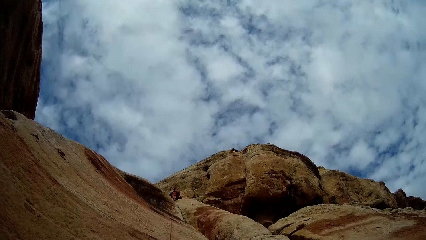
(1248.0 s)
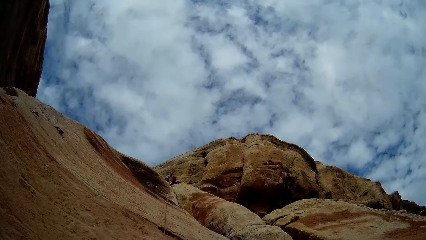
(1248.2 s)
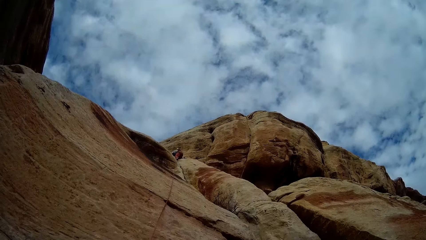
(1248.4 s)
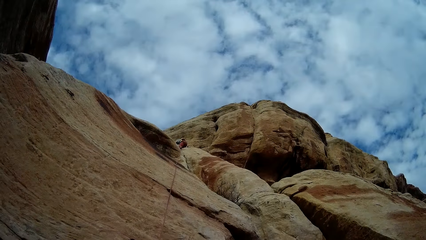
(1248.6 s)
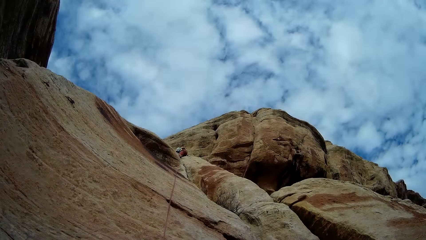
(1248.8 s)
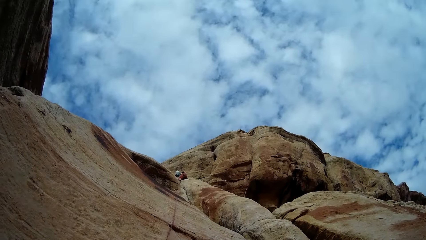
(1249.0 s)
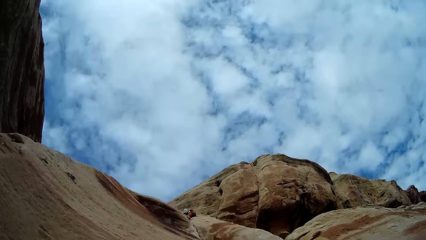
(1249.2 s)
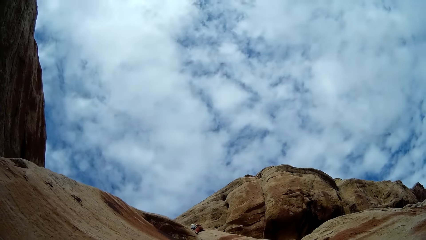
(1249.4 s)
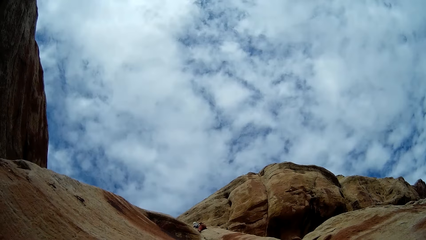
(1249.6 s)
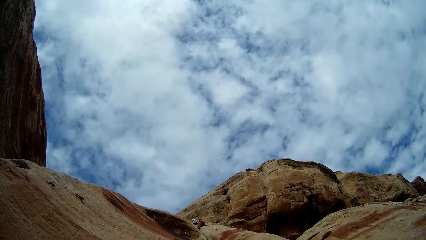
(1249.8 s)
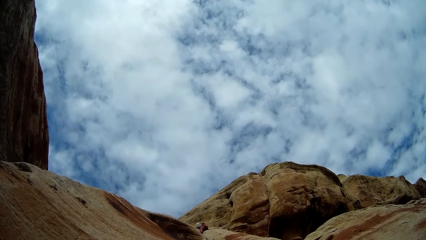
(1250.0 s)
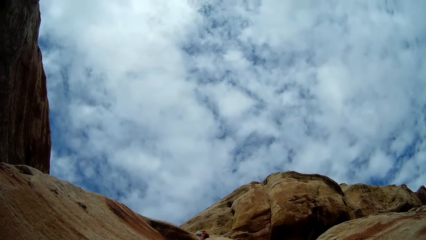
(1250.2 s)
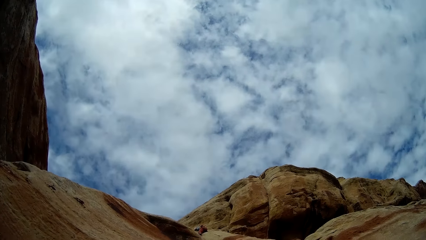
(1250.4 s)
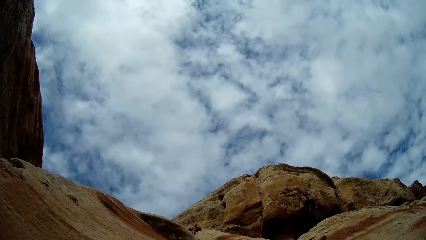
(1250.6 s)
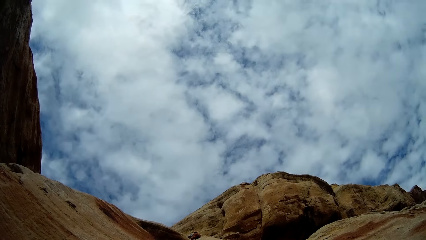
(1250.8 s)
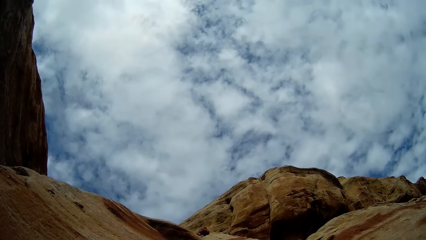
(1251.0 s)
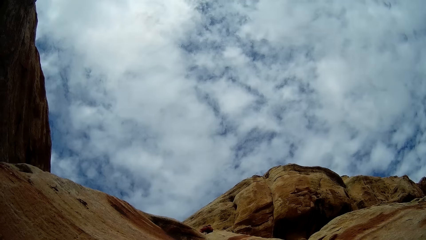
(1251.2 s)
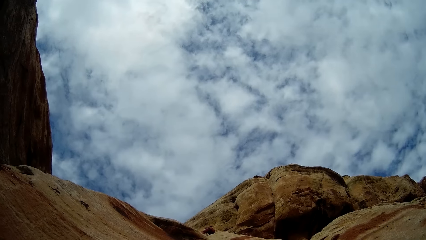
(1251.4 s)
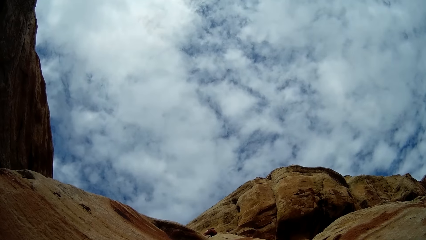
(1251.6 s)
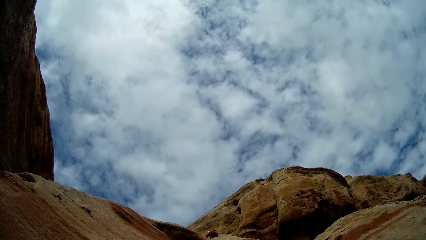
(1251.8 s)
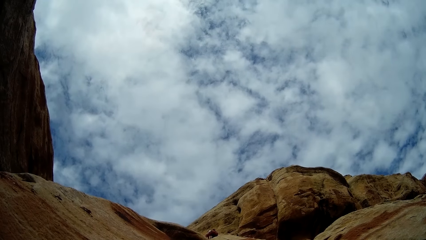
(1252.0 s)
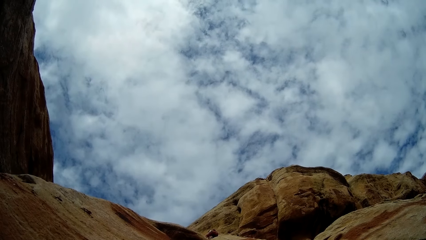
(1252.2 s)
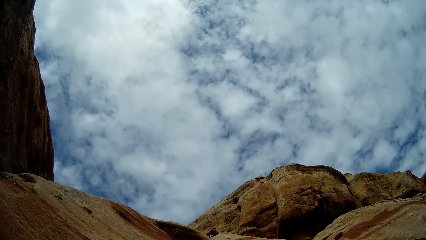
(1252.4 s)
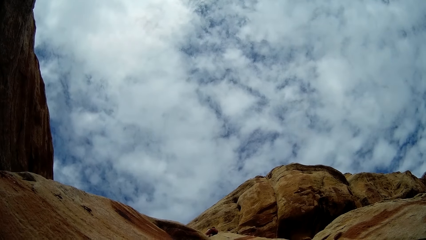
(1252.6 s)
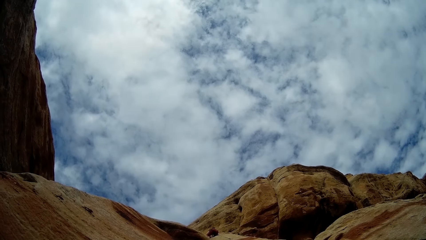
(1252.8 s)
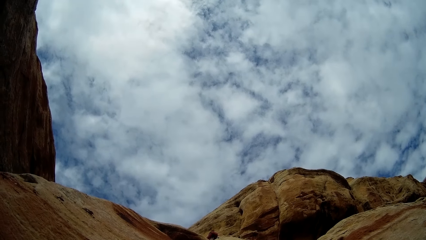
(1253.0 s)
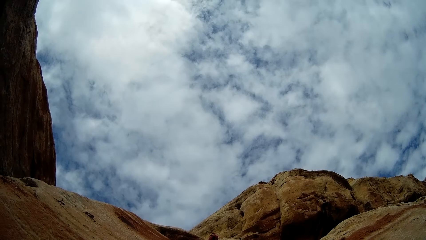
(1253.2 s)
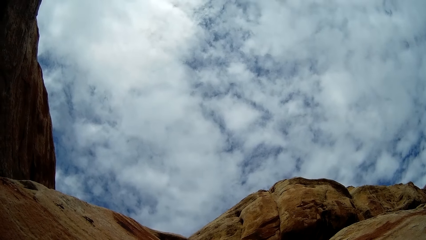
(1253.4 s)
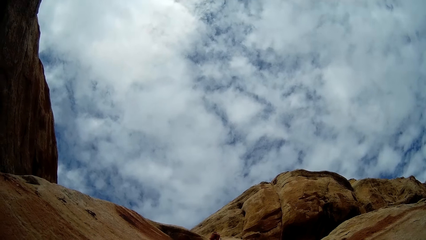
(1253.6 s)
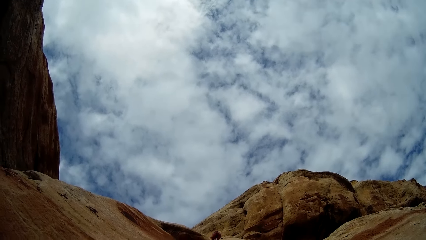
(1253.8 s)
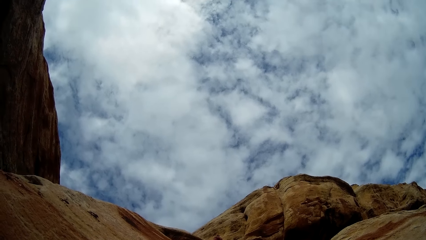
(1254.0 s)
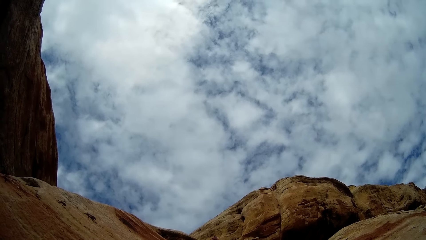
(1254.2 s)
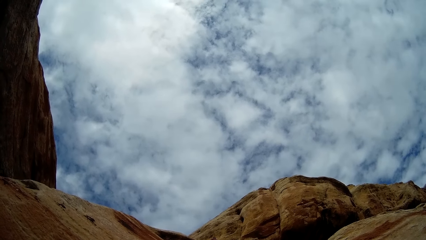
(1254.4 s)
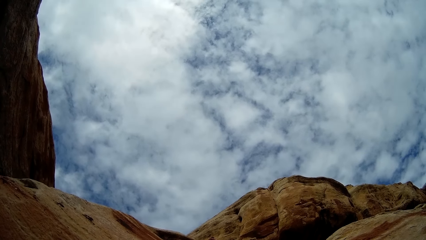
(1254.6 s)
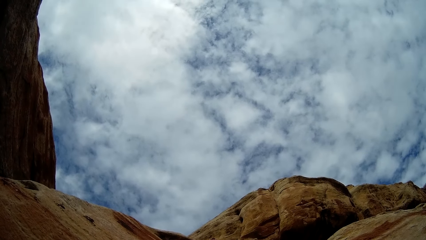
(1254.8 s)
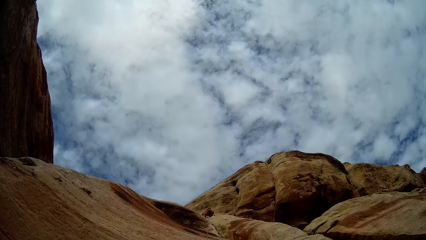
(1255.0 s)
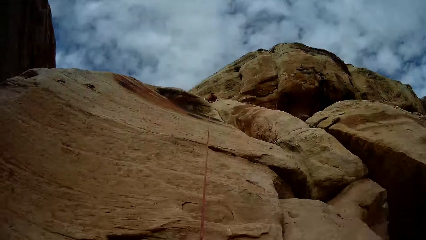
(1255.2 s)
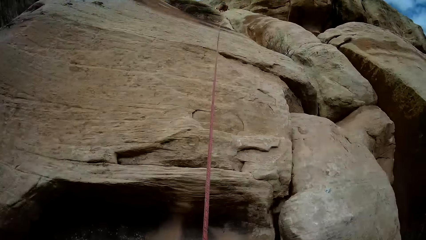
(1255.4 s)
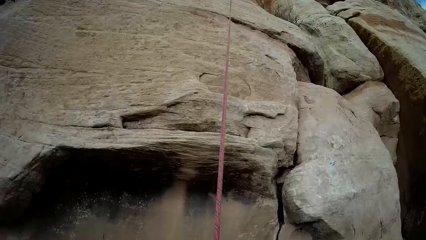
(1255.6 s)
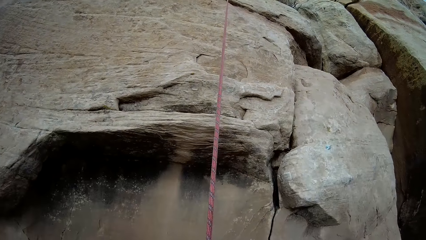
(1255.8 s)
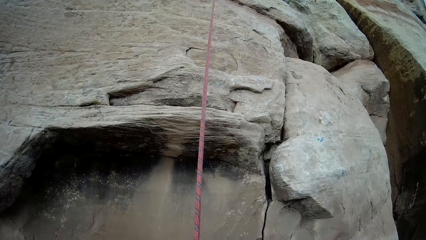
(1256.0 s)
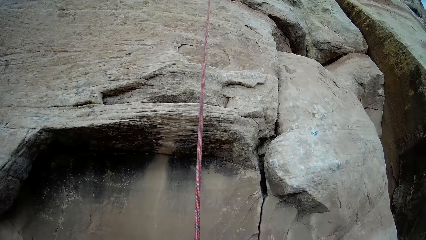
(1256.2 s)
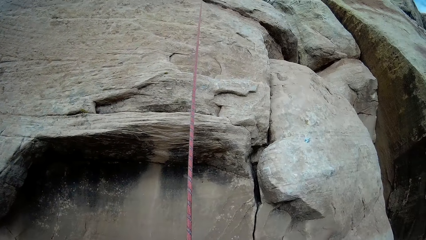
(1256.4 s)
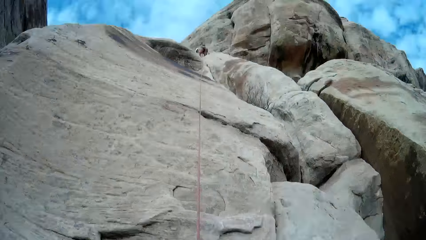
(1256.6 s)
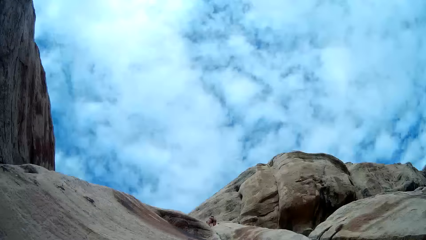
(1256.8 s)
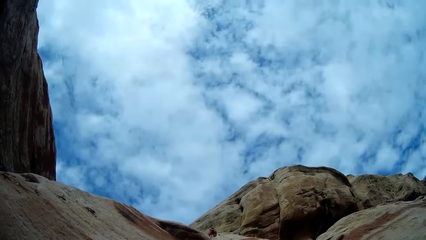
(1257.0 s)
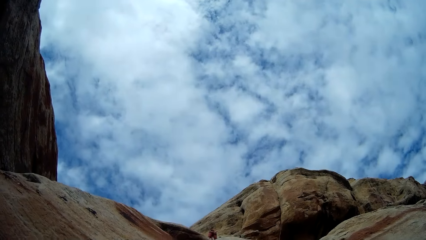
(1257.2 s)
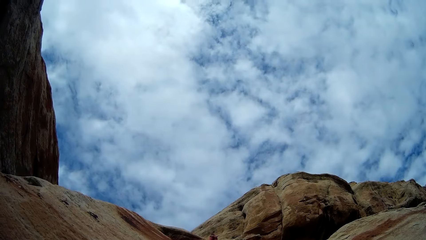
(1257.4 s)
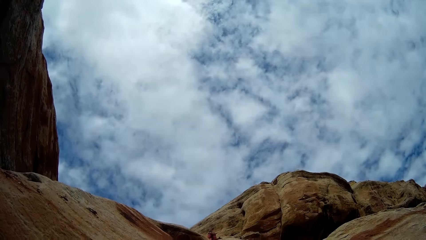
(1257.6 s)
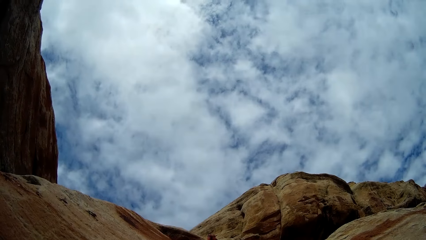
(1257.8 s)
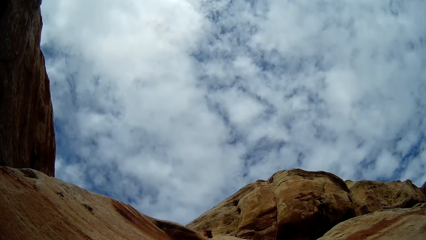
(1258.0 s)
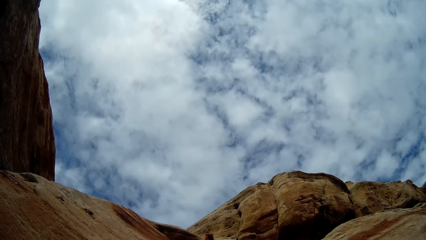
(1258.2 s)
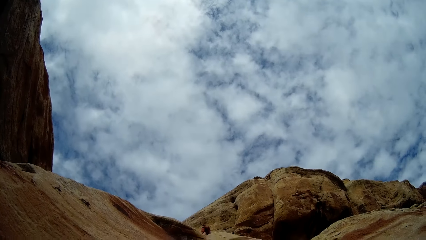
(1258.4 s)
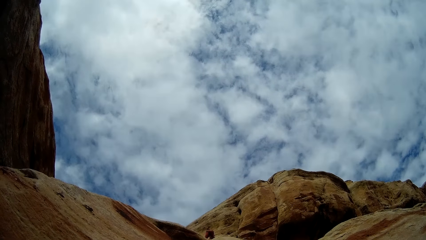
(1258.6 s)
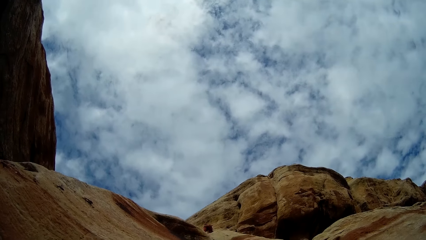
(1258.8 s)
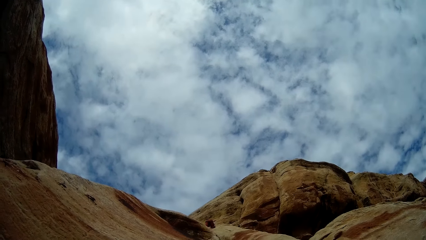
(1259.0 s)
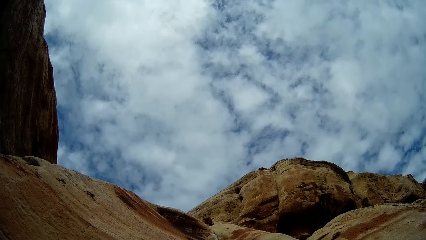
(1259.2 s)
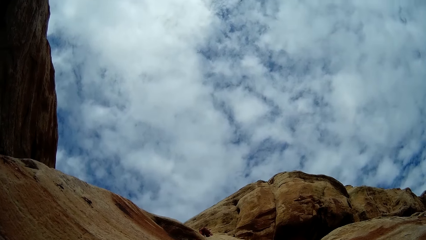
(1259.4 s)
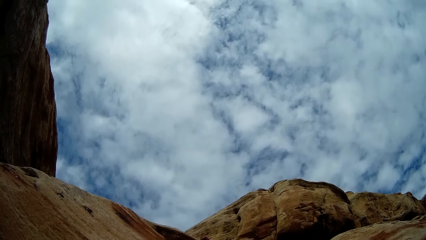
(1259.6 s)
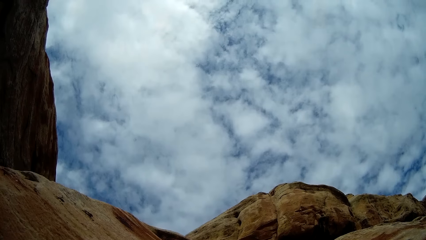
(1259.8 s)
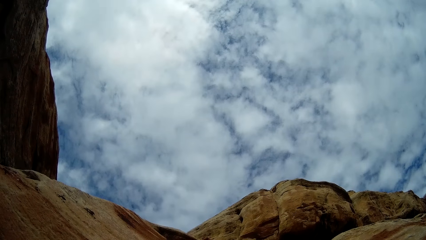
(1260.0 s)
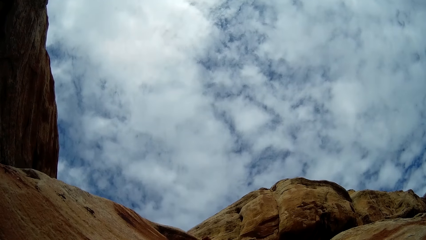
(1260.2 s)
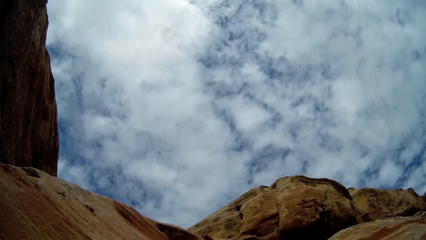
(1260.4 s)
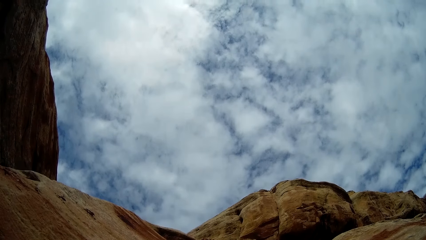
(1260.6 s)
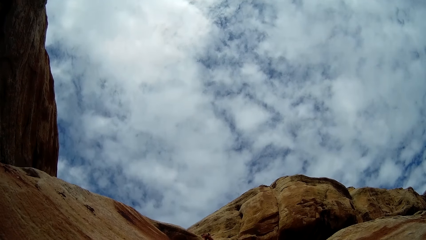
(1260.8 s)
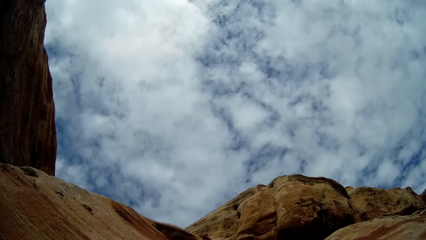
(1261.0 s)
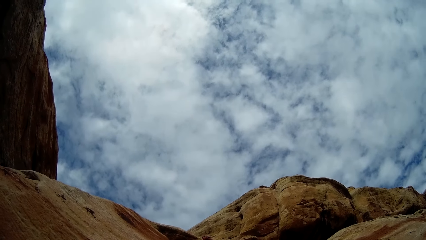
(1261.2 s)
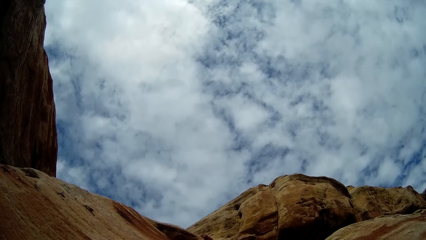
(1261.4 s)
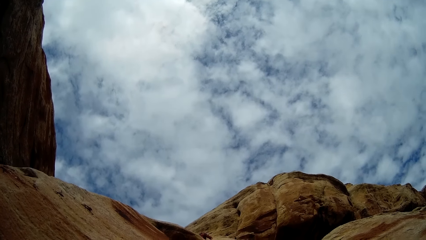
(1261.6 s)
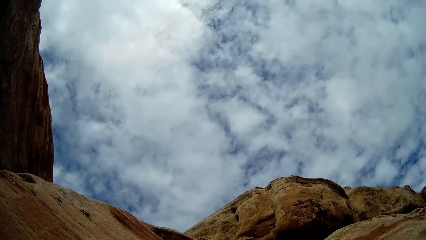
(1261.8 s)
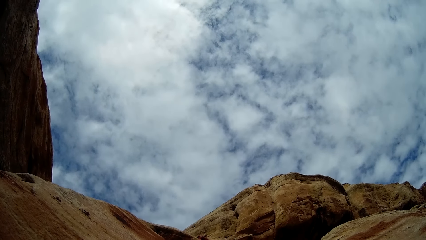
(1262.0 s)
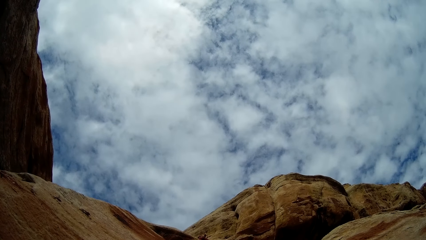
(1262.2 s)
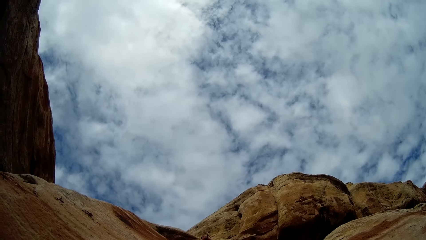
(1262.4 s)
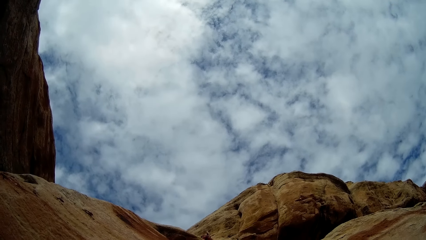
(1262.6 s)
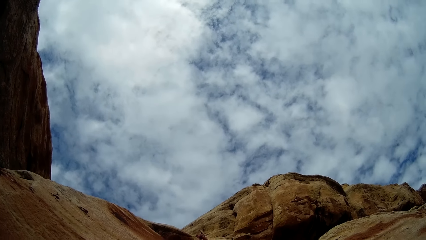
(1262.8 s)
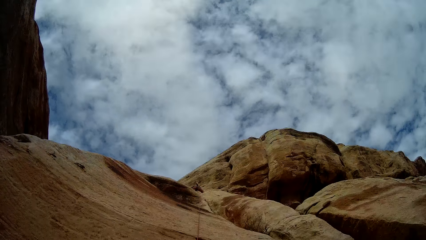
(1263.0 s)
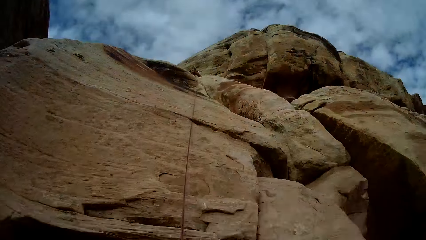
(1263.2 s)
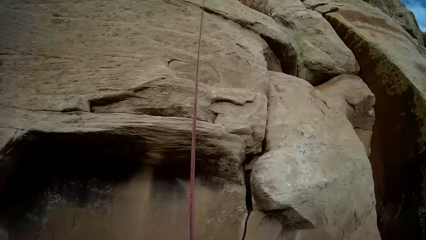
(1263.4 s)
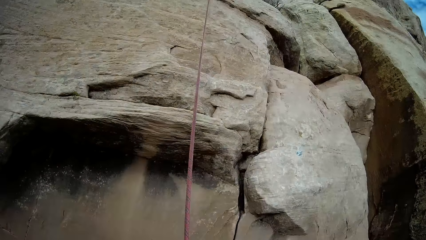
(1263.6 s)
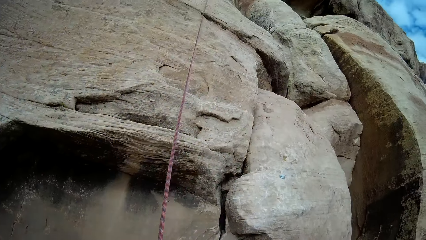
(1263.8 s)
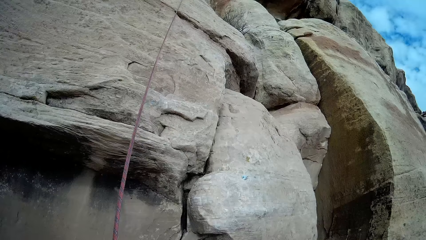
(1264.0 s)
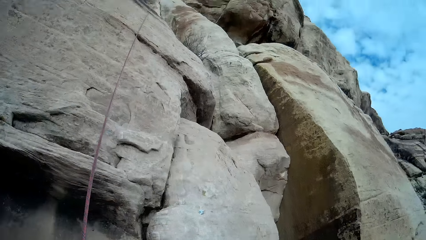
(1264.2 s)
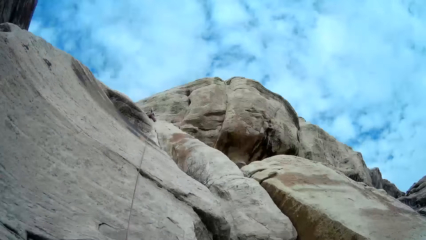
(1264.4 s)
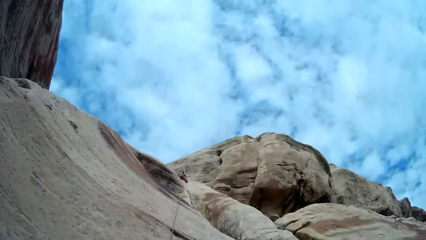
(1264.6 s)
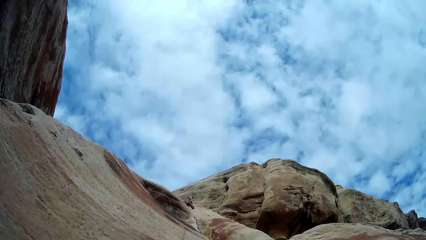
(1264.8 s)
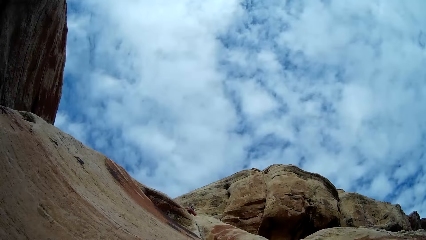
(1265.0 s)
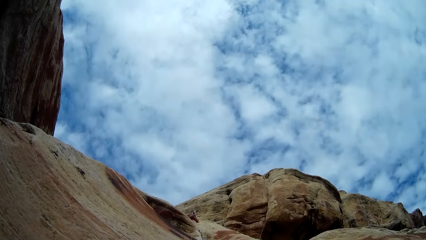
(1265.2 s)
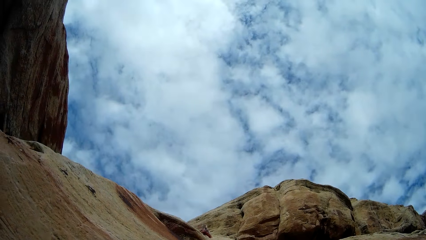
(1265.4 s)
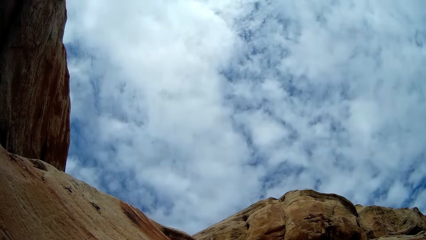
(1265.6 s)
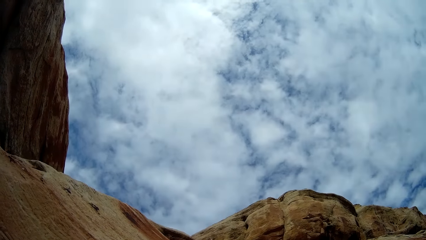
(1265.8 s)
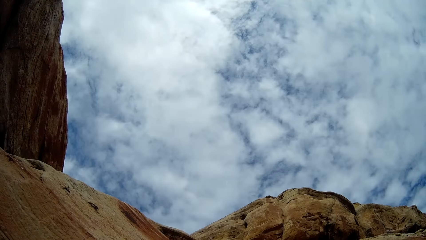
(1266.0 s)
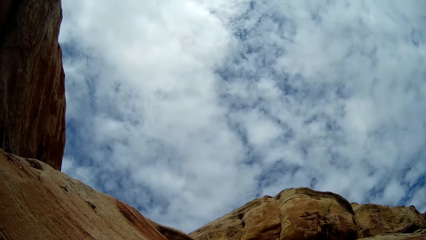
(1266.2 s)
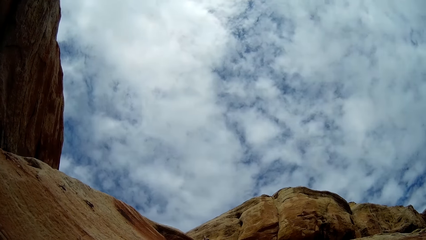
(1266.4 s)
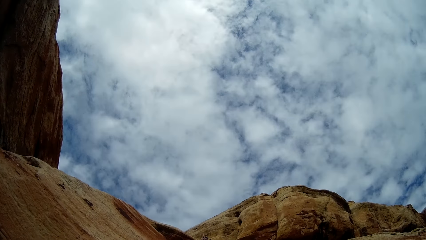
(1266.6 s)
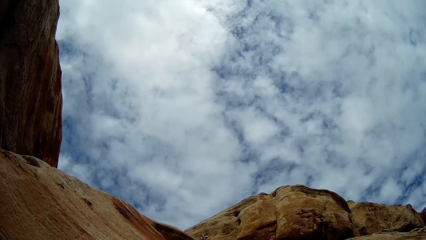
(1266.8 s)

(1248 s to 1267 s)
The camera wearer adjusts the rope. They look at the man. They adjust the rope. They look at the man.
